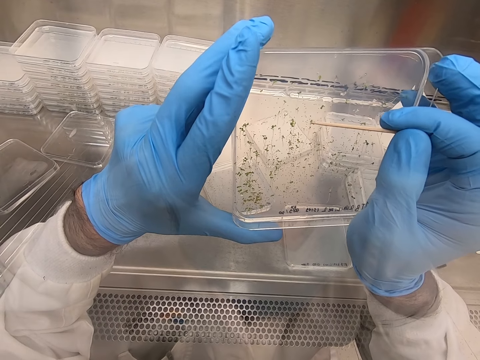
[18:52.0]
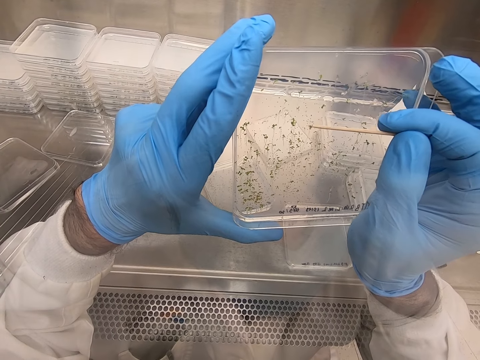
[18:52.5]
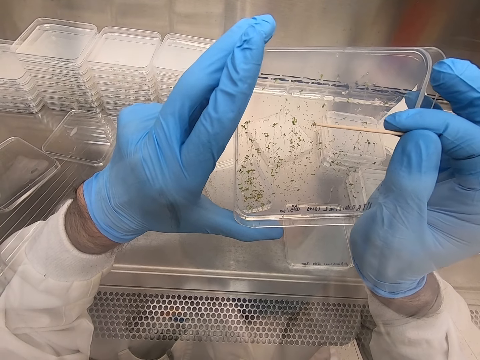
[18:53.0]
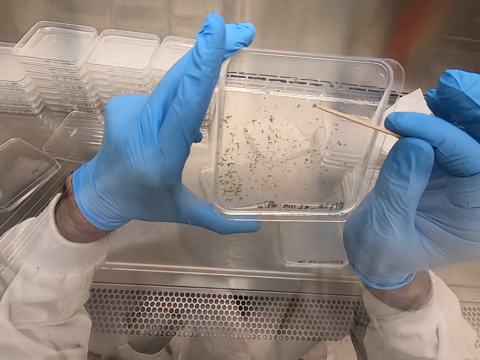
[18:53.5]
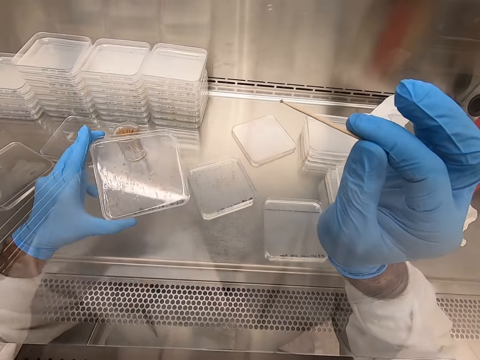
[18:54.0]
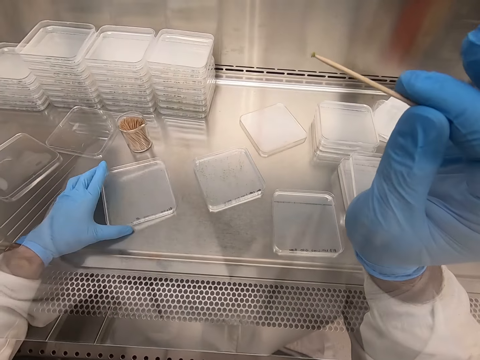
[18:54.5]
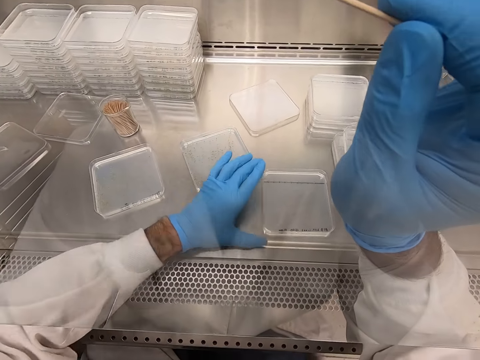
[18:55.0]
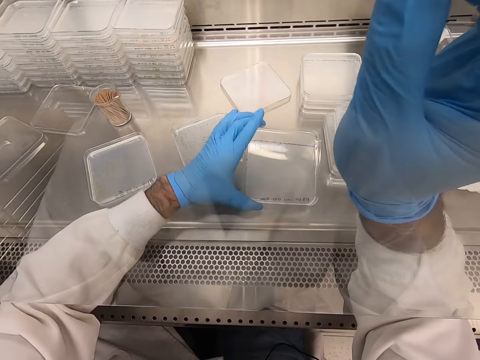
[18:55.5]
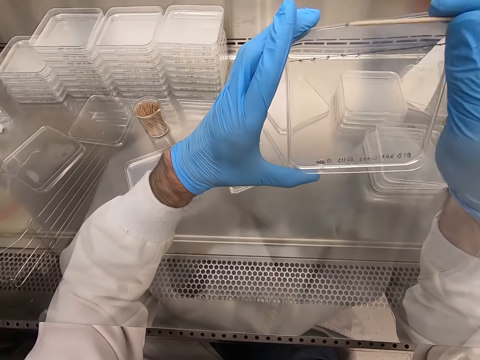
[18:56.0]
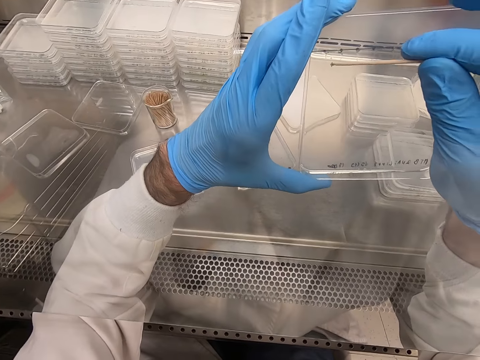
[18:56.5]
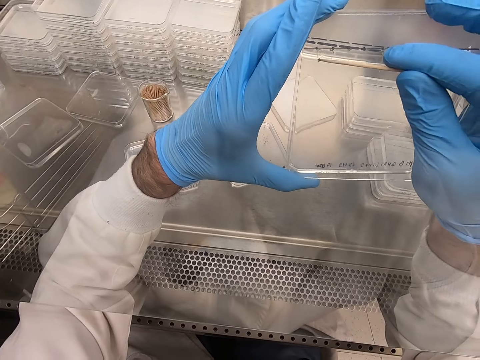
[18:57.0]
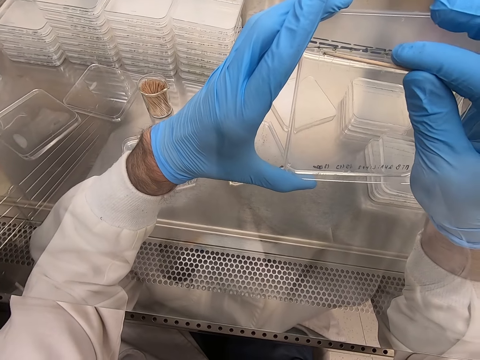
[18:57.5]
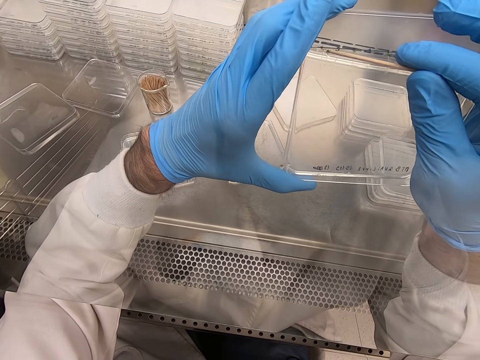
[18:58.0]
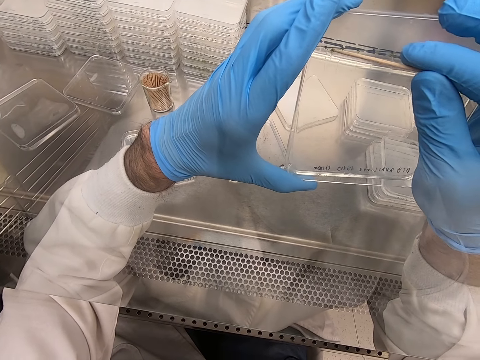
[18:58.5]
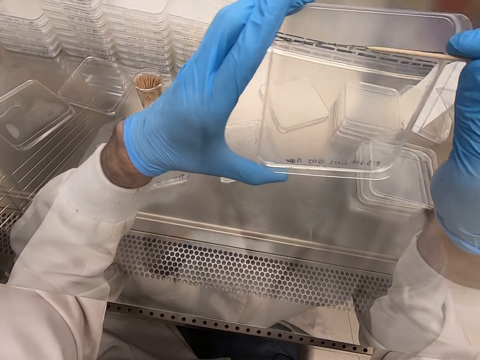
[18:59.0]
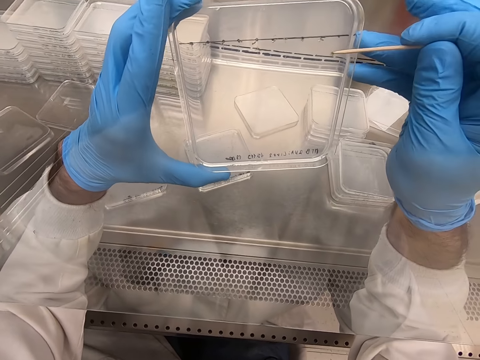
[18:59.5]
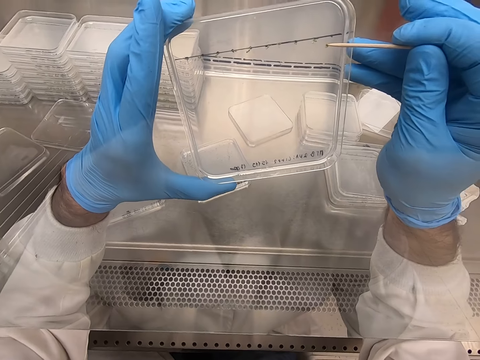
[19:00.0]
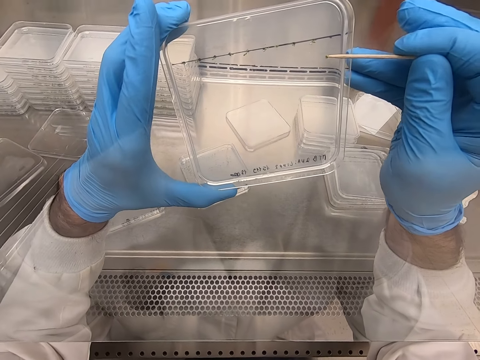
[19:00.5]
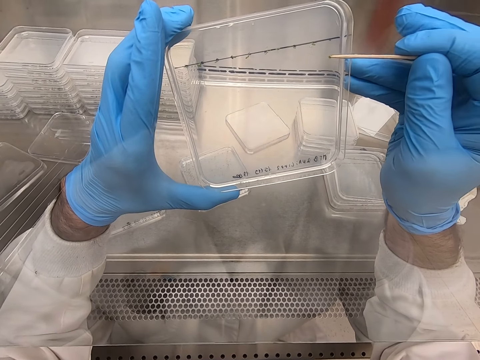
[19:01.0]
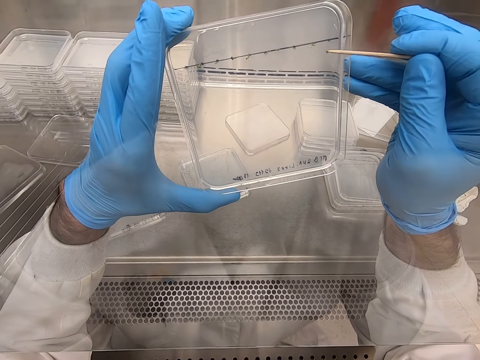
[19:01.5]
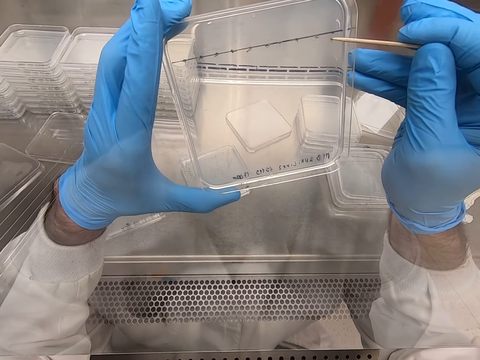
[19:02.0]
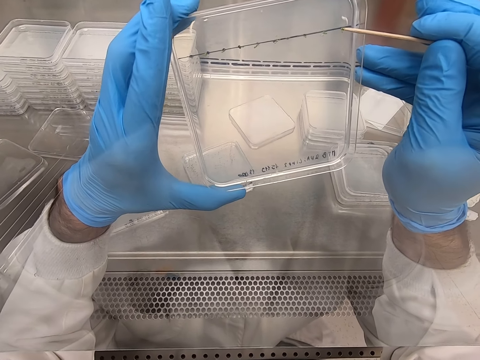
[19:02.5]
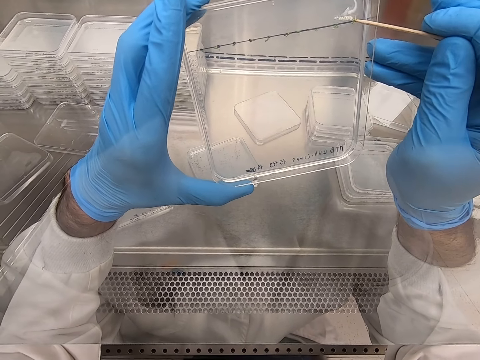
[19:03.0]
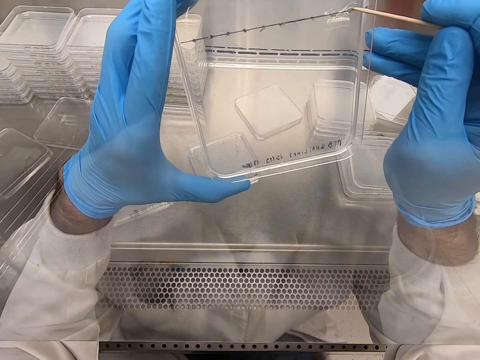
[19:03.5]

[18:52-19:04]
The camera wearer moves a tiny thing on a plate or acrylic sheet. They pick up the tiny thing with a toothpick. They place the acrylic sheet on the table. They pick up the acrylic sheet. They remove particles on the acrylic sheet. They place the tiny thing on the plate.

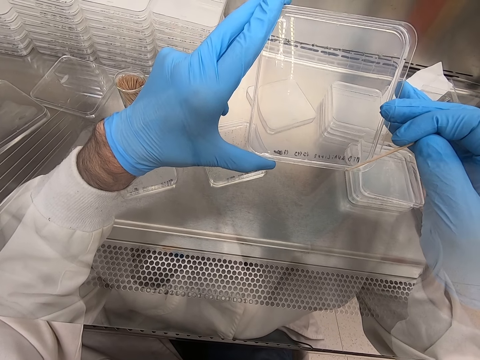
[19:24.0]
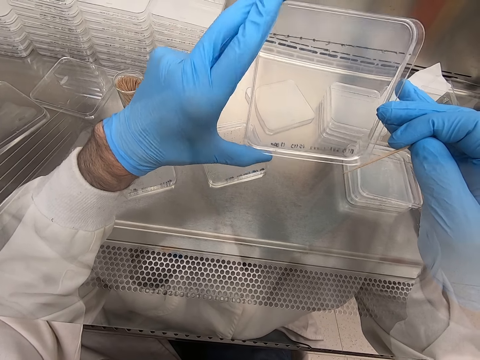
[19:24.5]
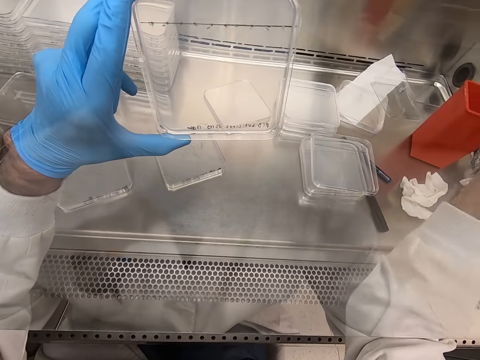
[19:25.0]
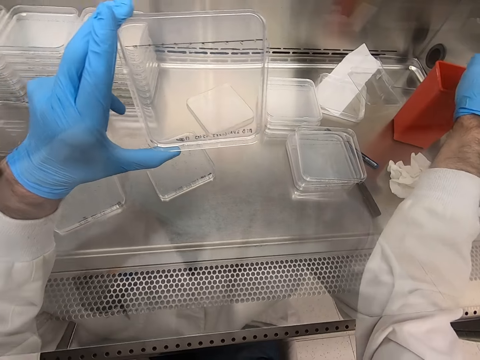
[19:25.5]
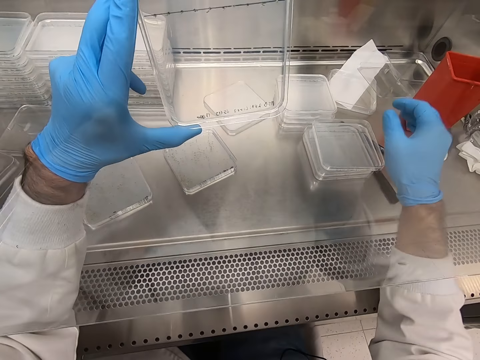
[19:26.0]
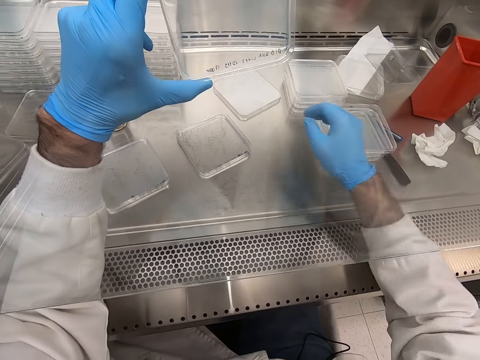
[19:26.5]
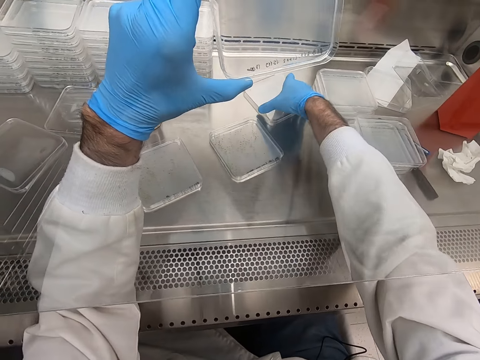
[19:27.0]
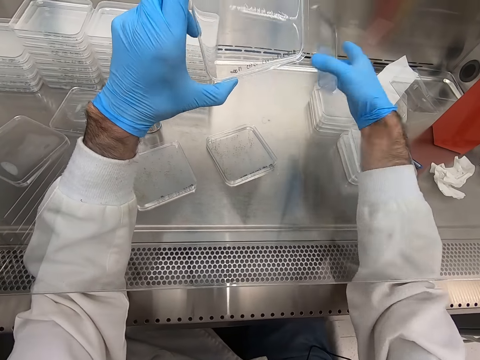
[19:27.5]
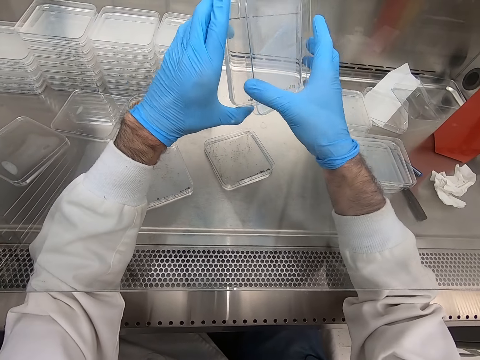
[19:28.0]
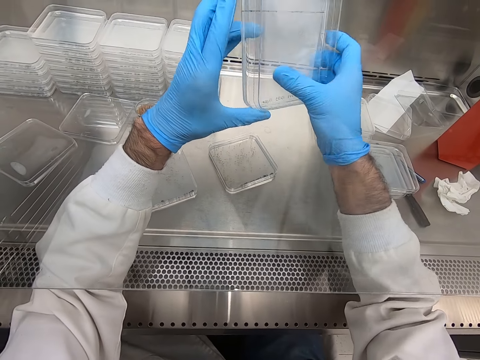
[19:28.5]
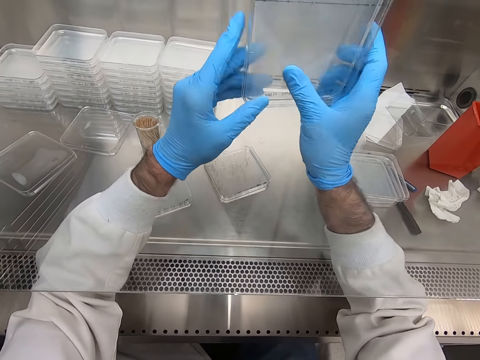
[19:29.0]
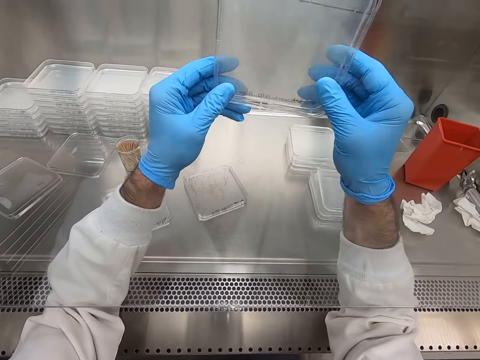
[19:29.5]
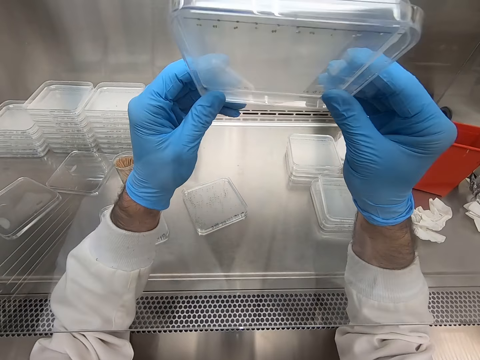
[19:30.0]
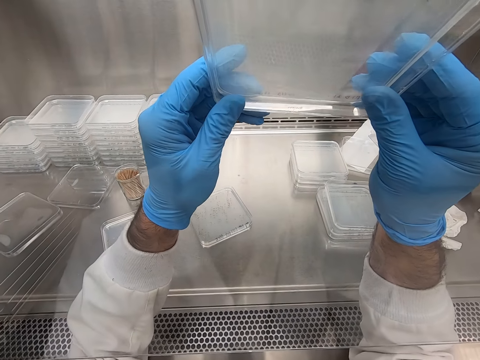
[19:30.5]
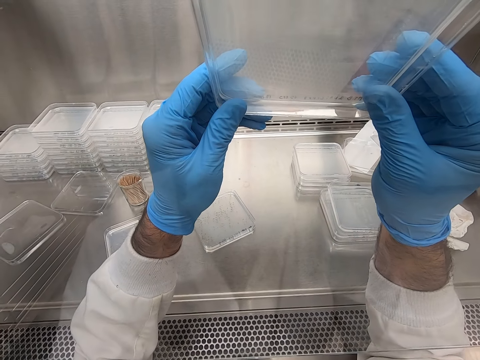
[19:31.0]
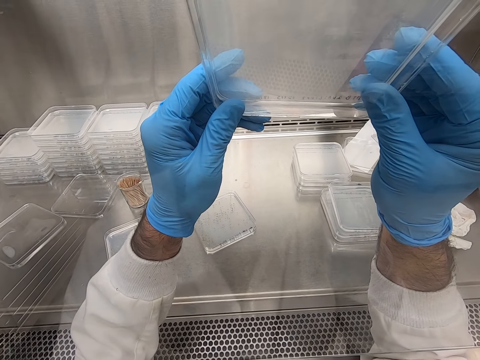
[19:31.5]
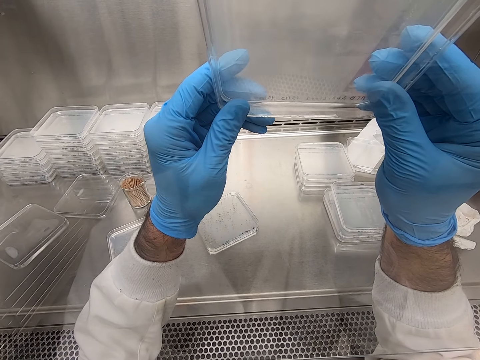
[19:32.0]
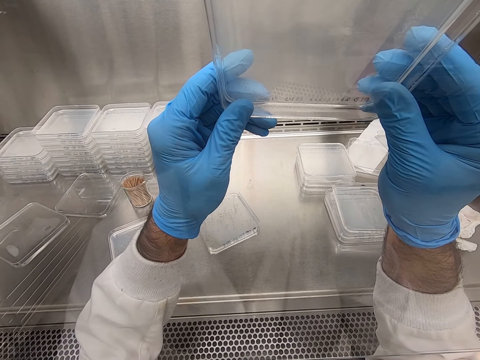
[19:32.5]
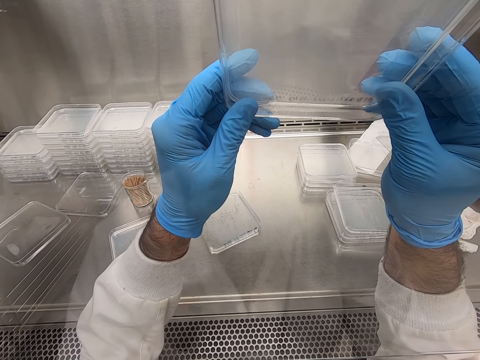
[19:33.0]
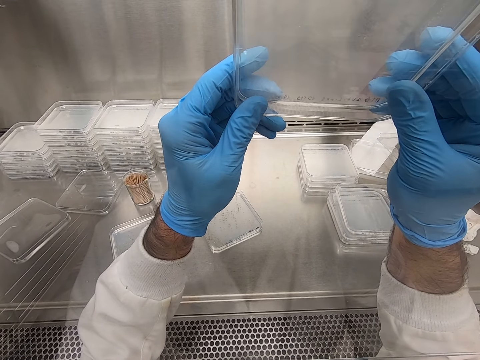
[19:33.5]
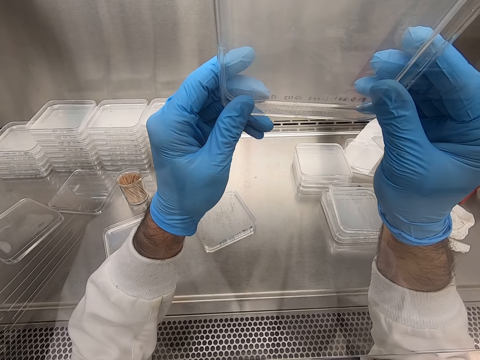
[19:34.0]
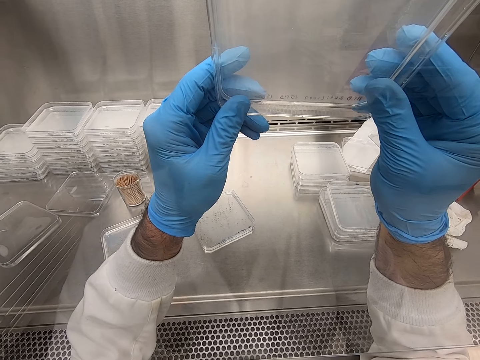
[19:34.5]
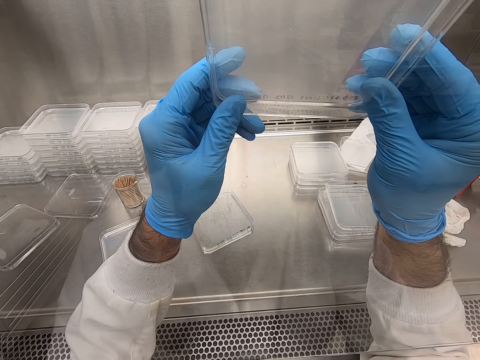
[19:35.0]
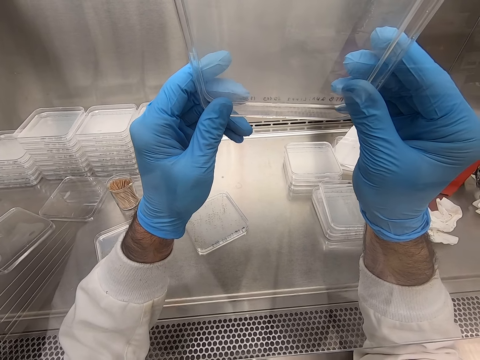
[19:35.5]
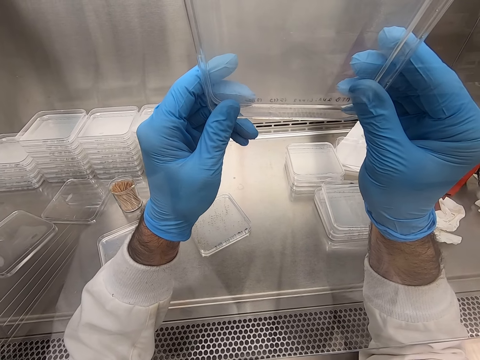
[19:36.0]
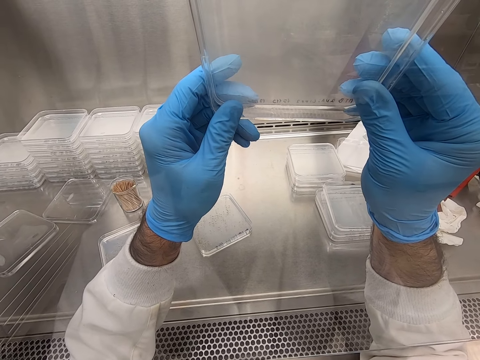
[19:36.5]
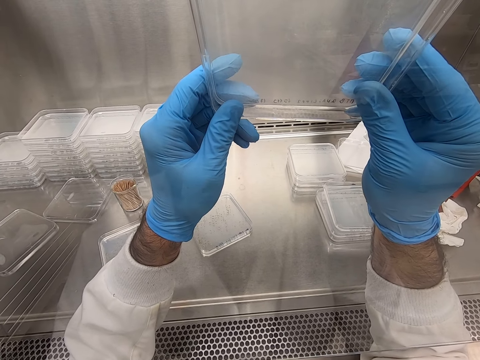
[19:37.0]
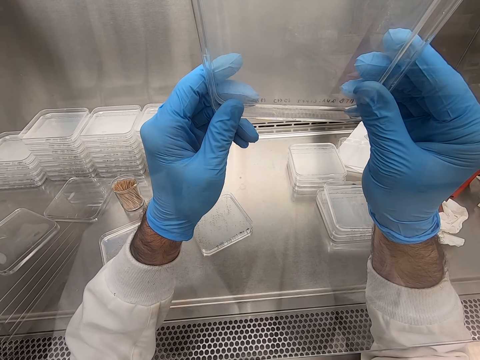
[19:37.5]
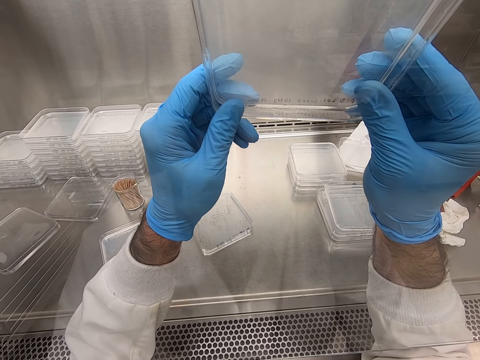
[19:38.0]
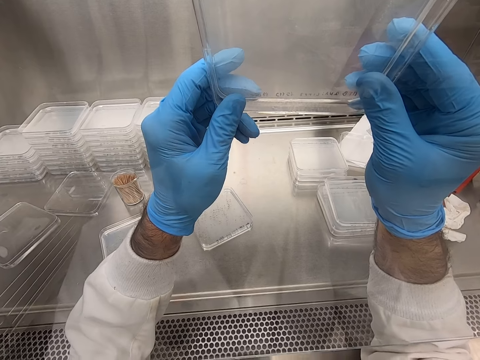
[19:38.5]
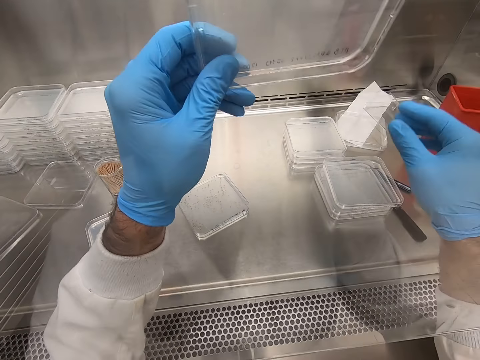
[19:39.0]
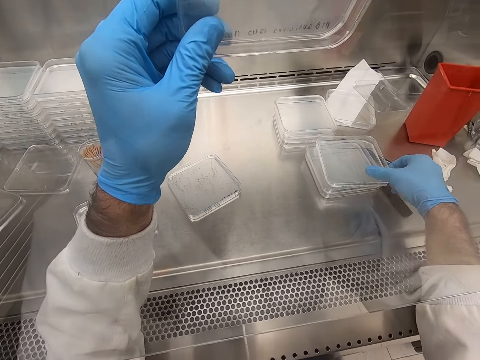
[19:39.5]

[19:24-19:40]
The camera wearer puts a toothpick in the dustbin. They pick up a plate or acrylic sheet. They join the acrylic sheets. They place it on another plate. They join the acrylic sheets again. They look through the plates.
